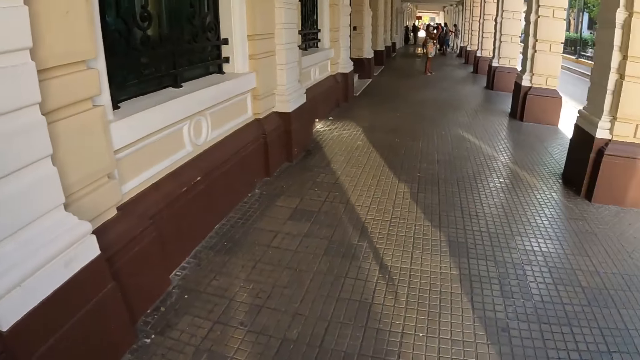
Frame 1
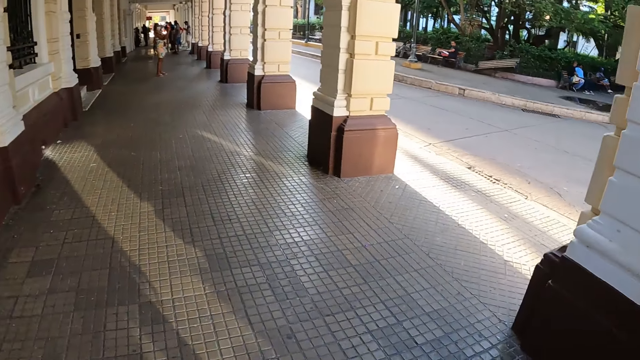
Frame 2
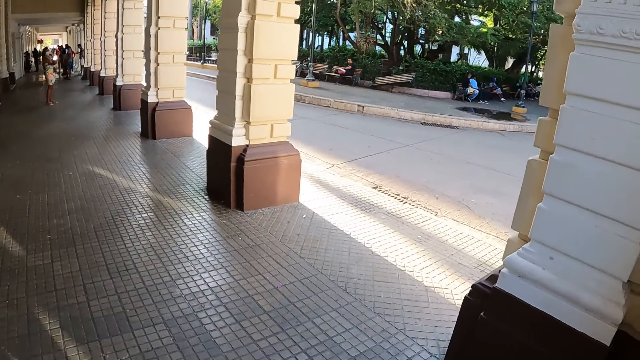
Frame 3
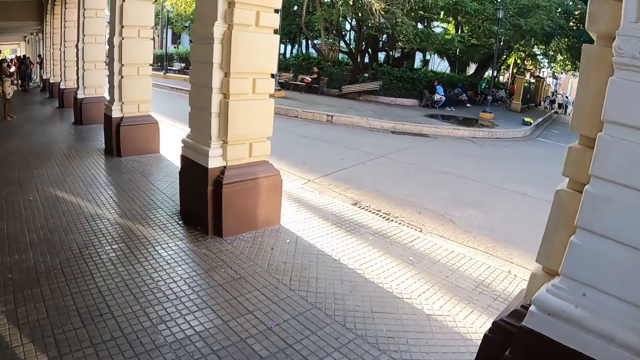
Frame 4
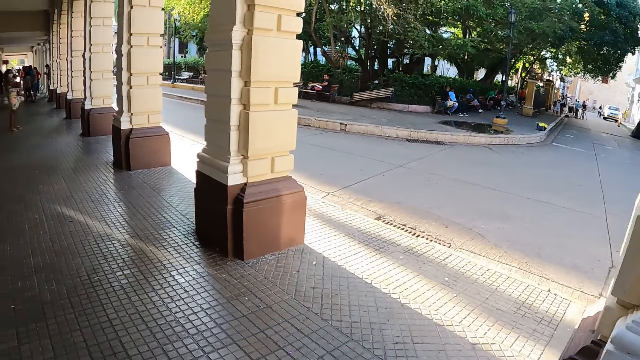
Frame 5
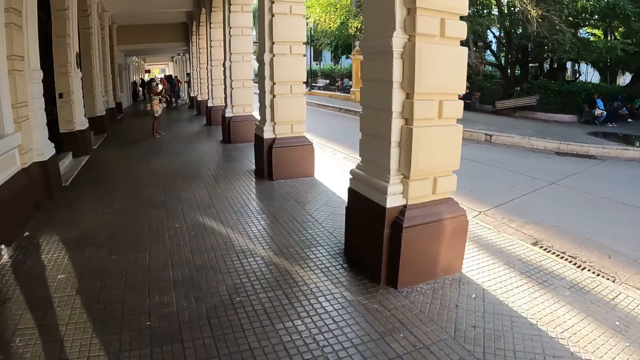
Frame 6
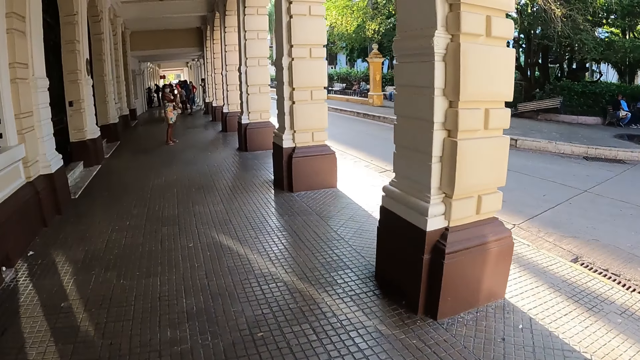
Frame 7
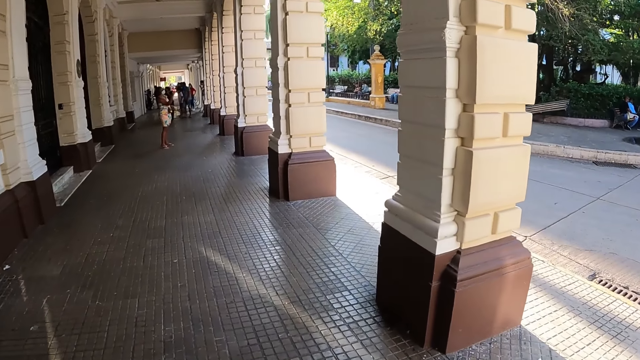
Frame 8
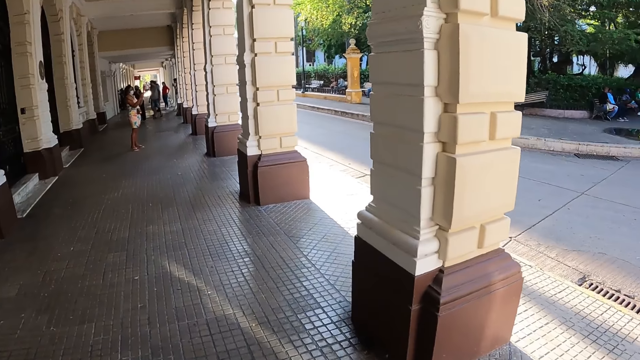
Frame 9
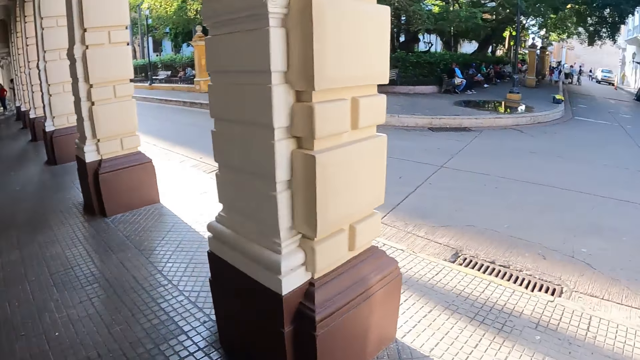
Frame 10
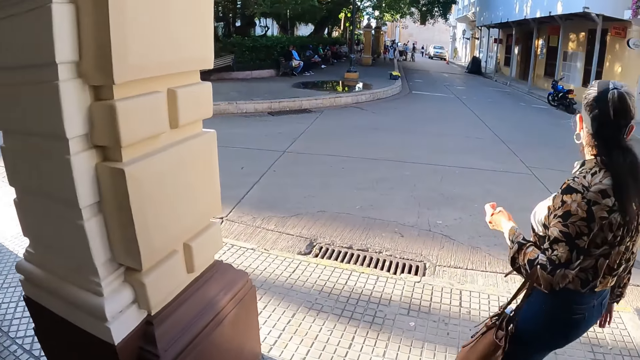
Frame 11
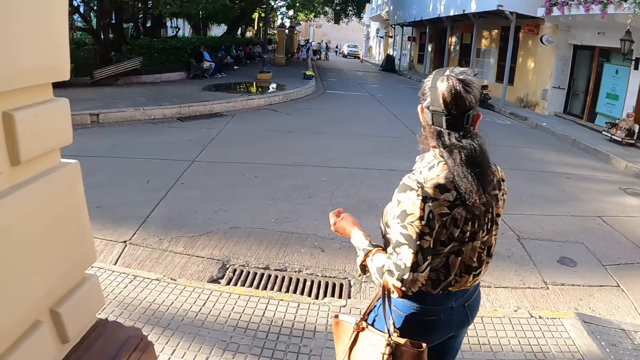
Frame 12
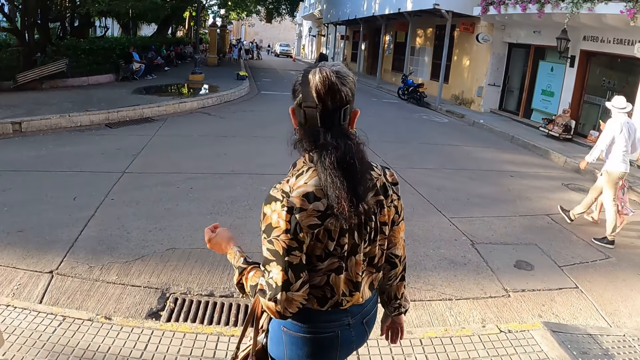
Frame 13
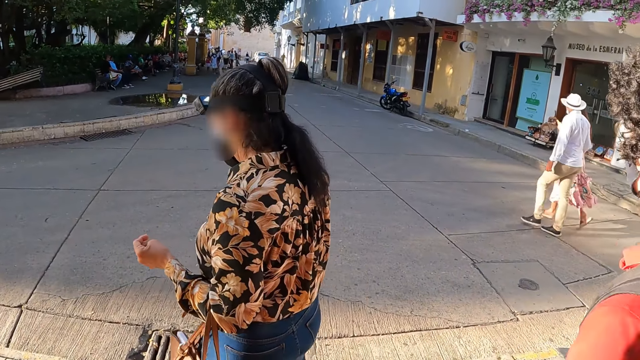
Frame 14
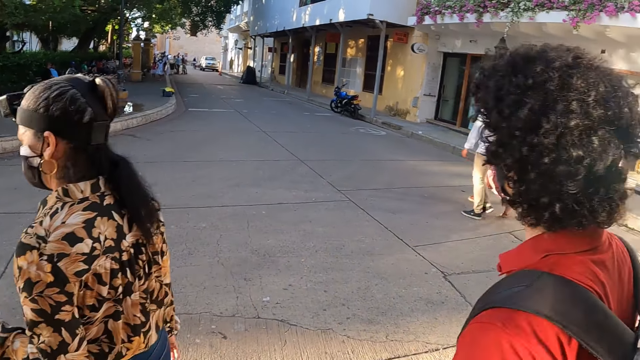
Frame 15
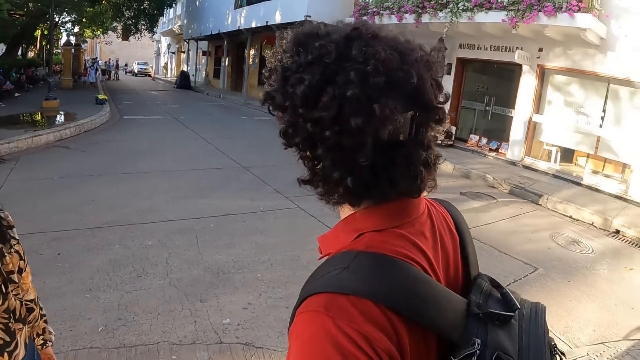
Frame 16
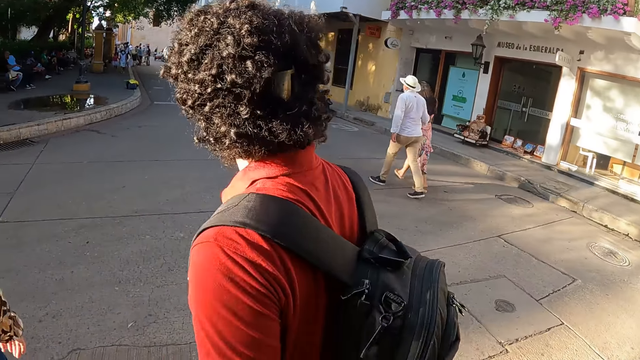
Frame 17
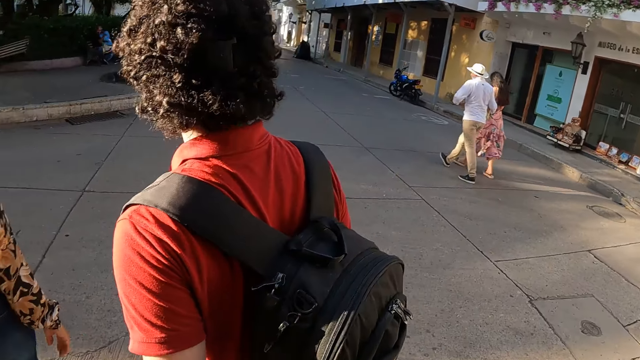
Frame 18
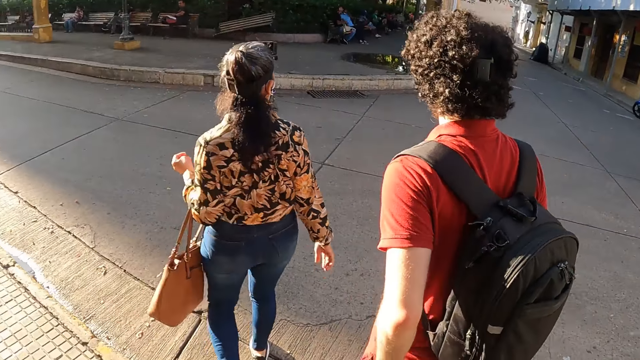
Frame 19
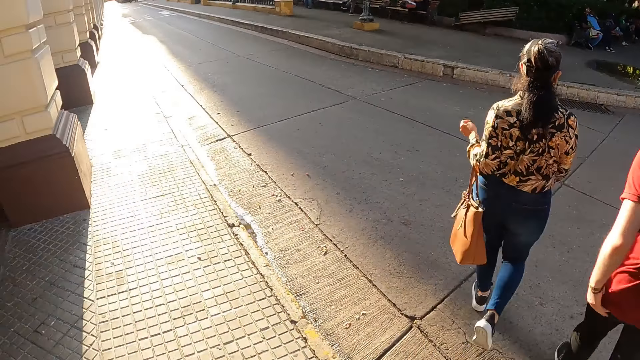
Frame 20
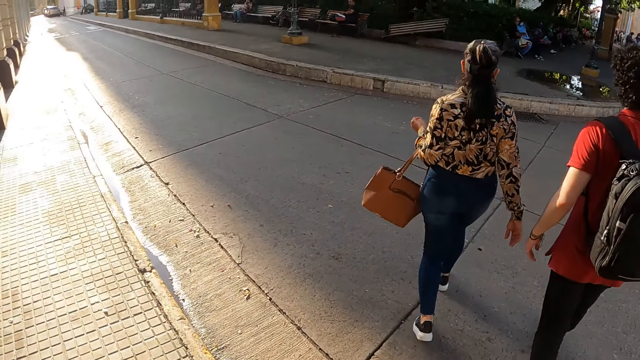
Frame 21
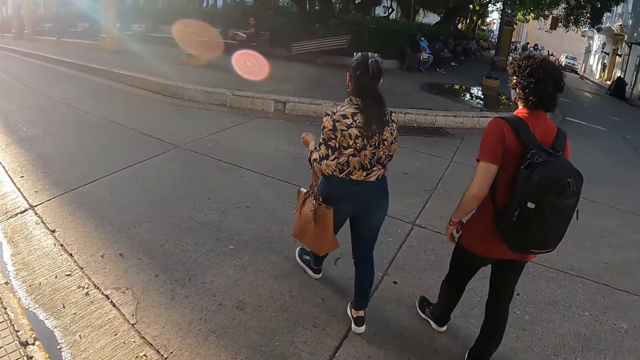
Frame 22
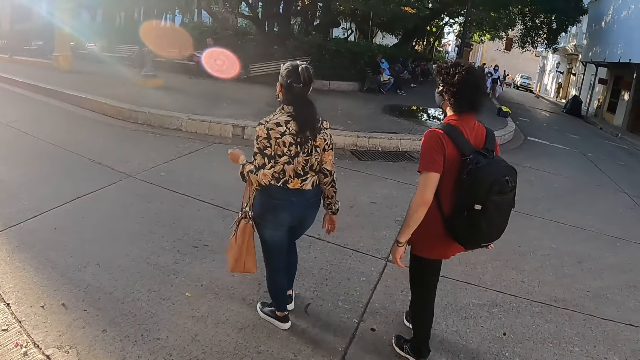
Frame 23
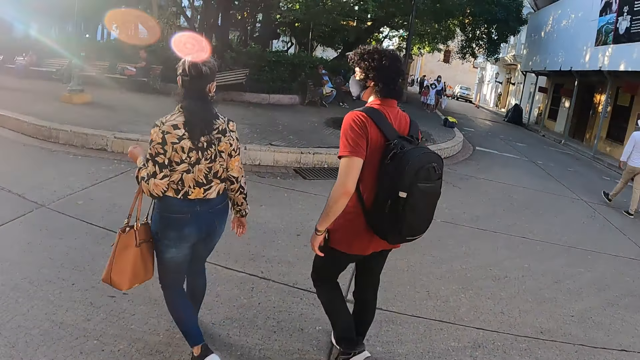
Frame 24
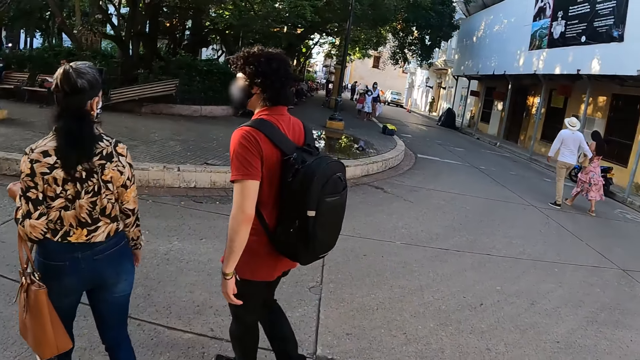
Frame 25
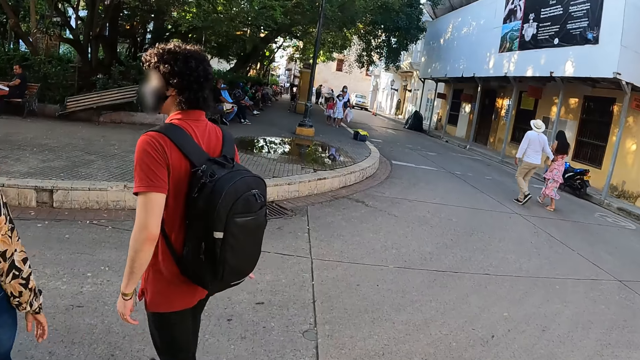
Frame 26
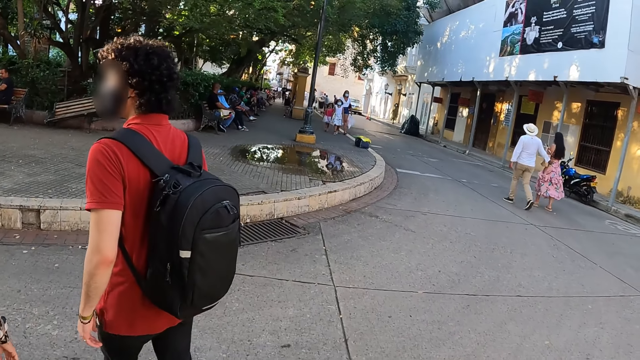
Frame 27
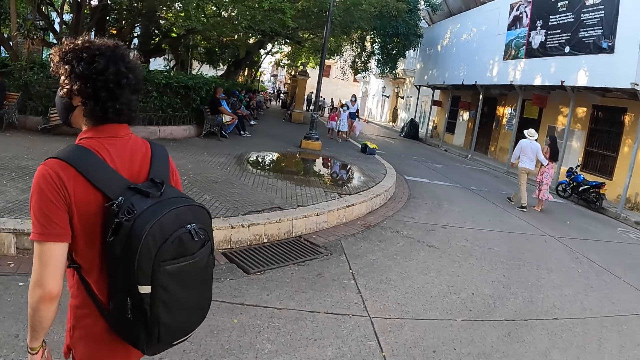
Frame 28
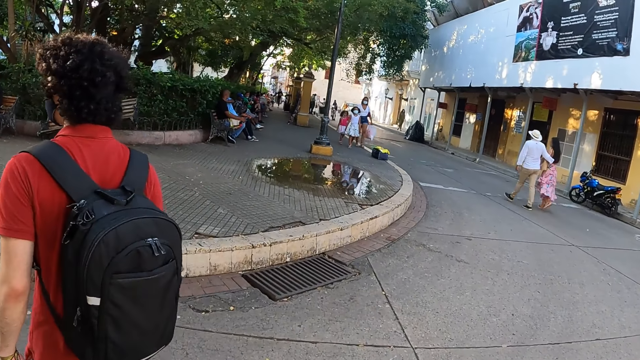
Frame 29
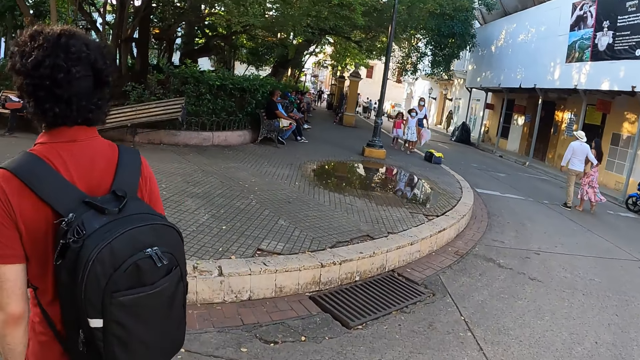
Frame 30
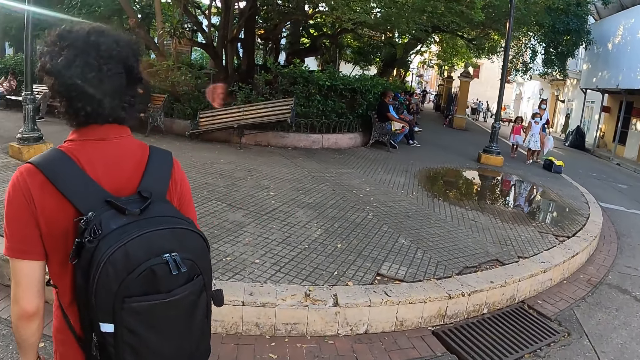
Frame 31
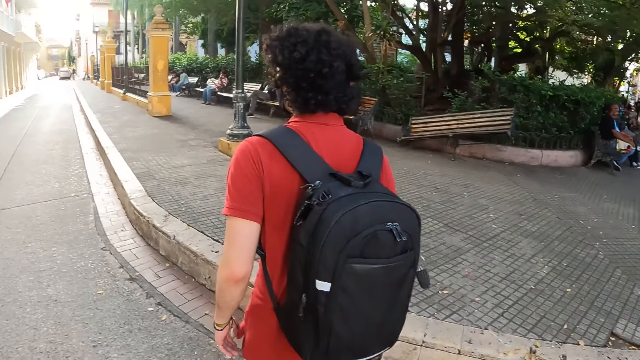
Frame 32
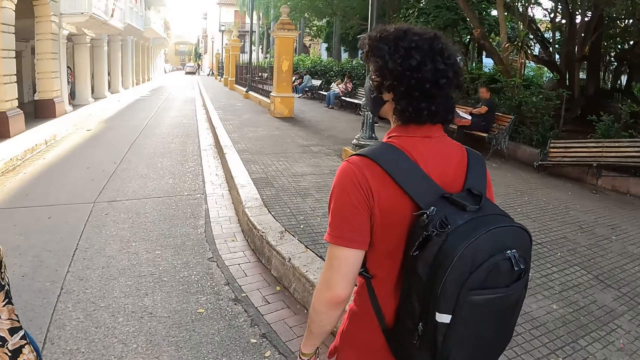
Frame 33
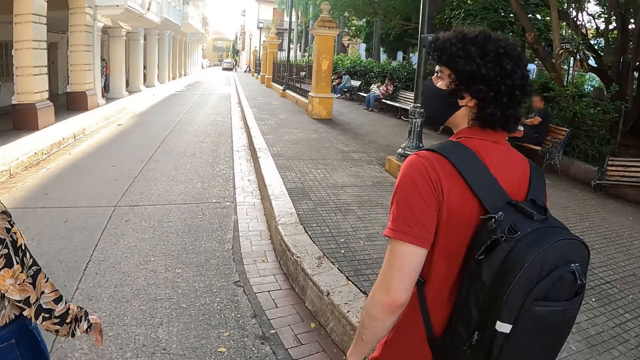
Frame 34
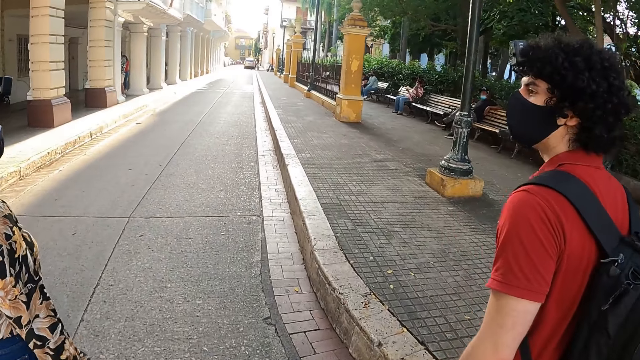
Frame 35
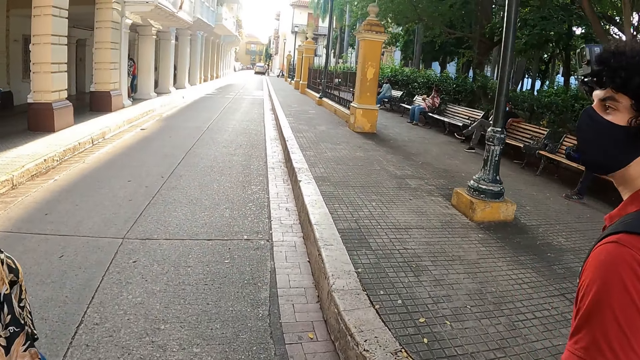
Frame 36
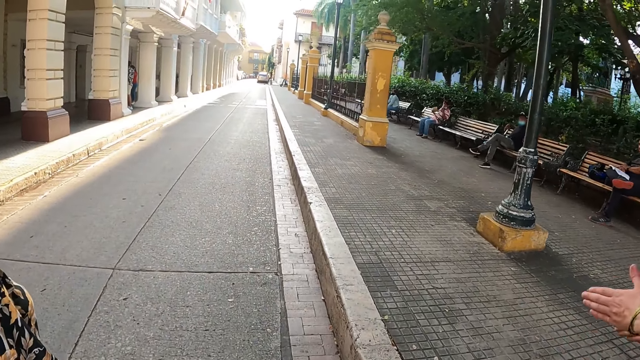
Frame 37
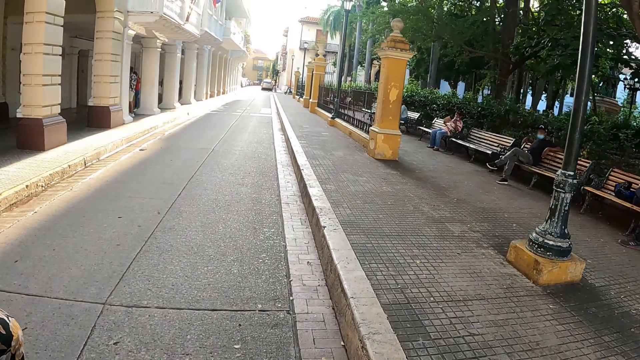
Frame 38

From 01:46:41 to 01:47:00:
The camera wearer walks on the pavement. They walk on the pavement again and look around. They walk on the pavement. A man walks on the pavement. The camera wearer walks on the road and looks around. The man walks on the pavement. The camera wearer walks on the road. The man interacts with the camera wearer.

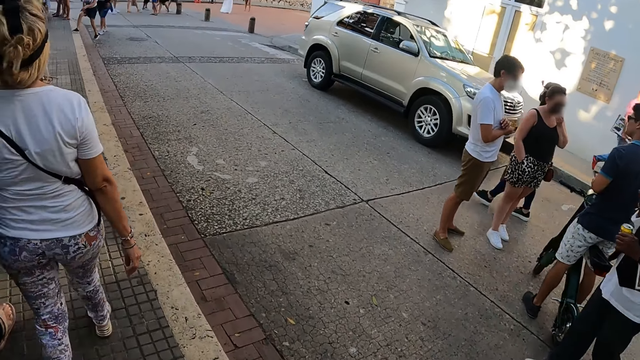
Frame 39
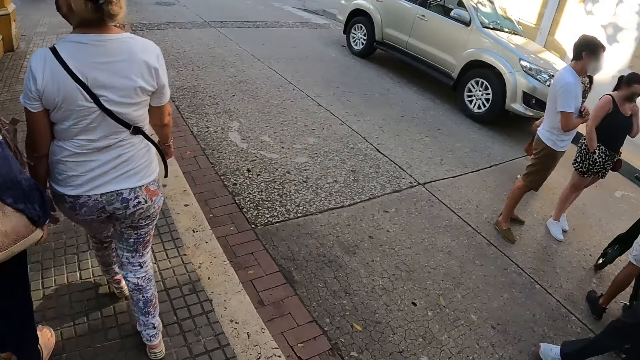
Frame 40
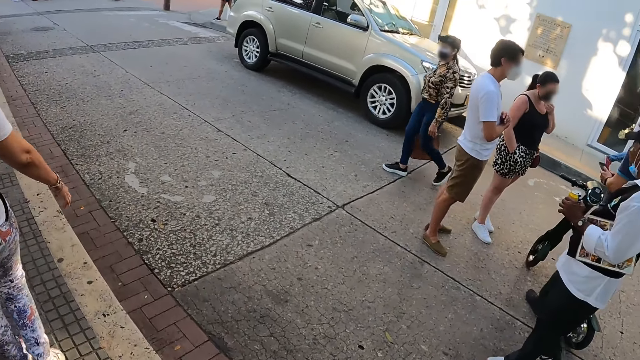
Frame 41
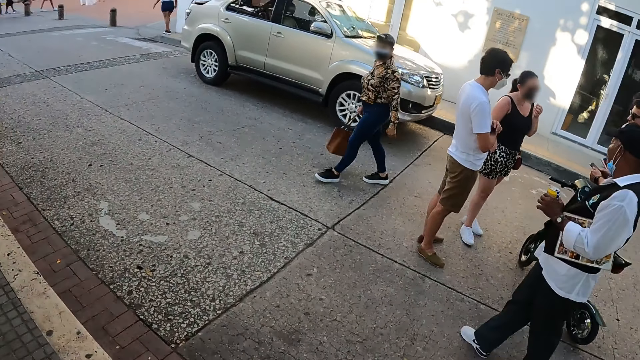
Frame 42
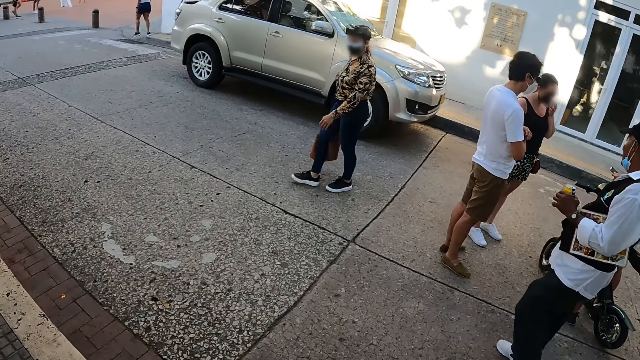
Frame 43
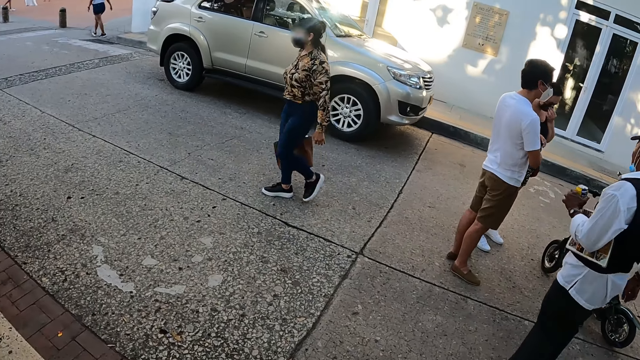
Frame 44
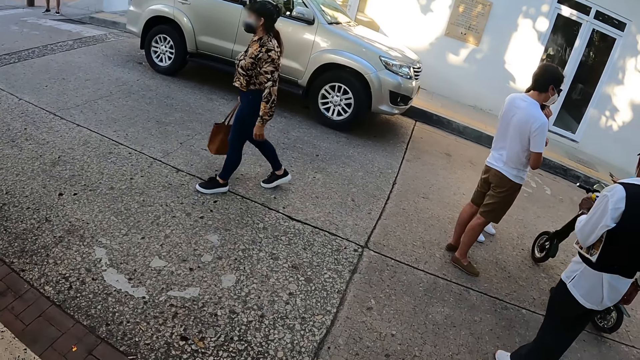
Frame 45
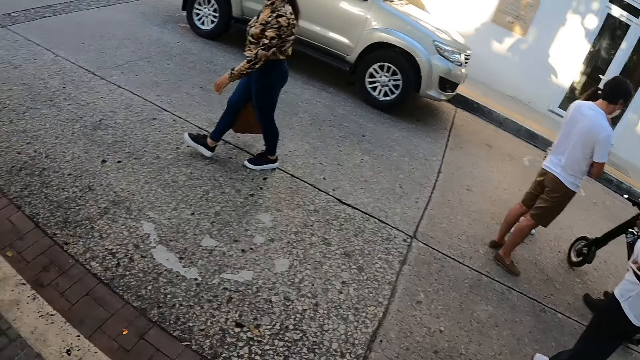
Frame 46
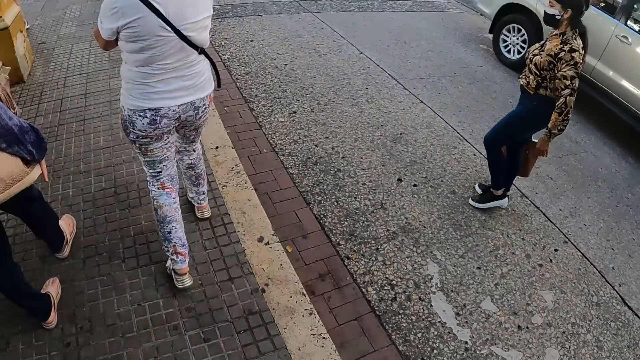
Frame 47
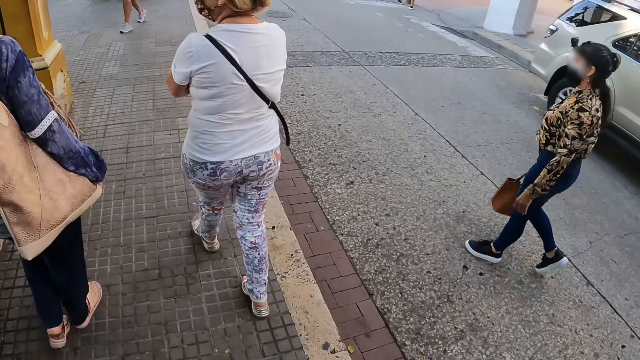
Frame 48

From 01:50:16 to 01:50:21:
The camera wearer looks across the road. They turn towards a person and another person.
